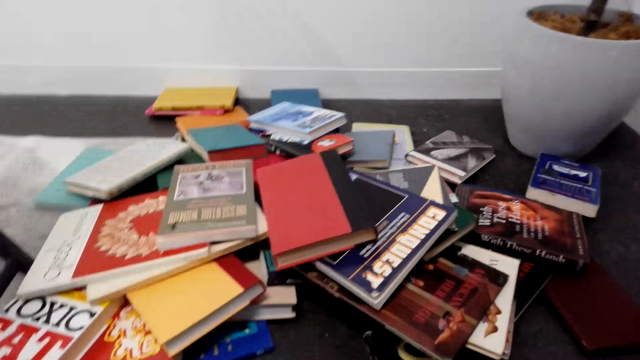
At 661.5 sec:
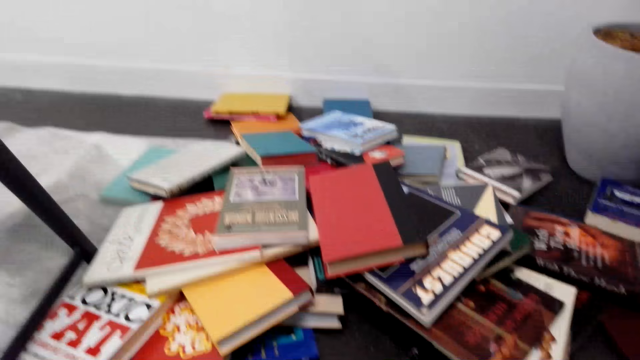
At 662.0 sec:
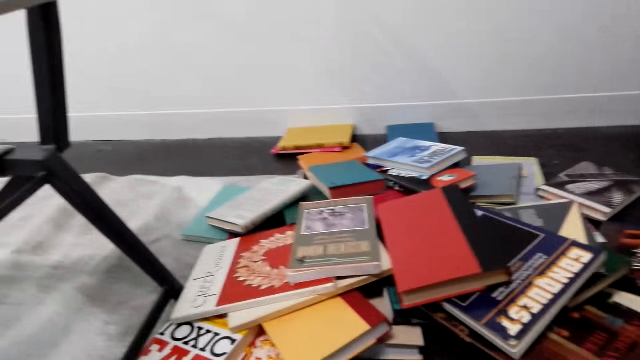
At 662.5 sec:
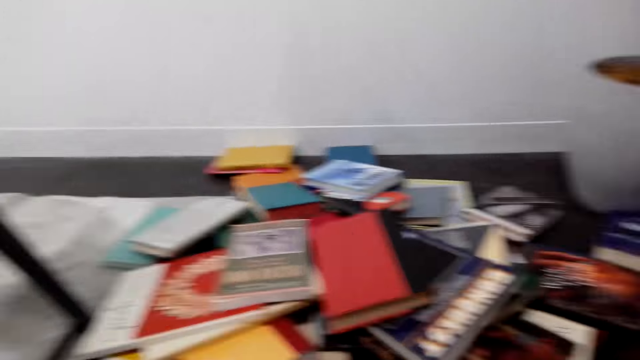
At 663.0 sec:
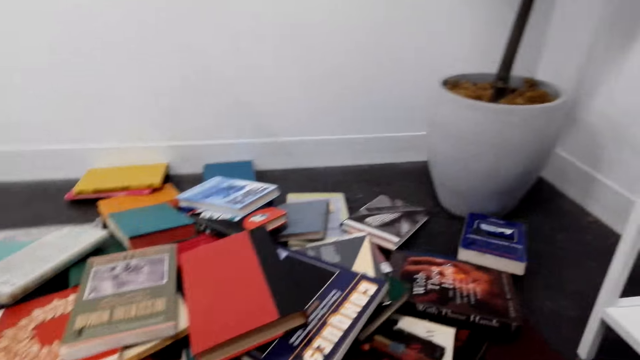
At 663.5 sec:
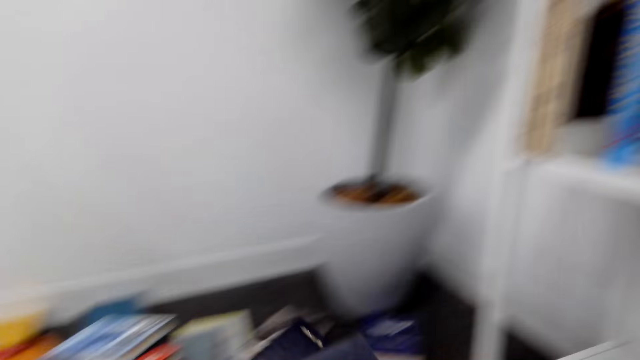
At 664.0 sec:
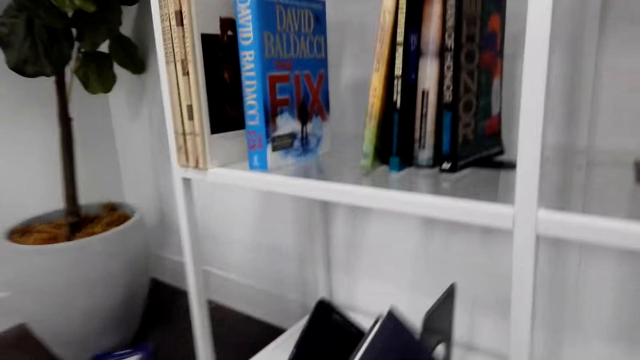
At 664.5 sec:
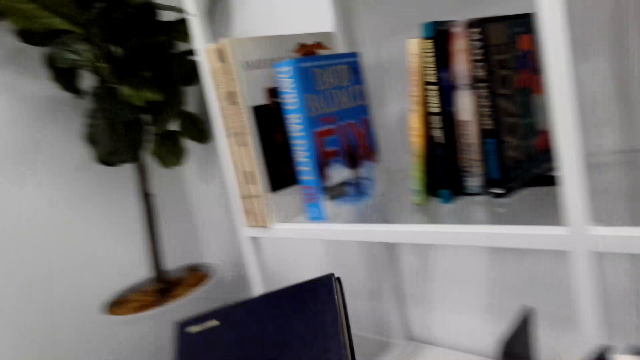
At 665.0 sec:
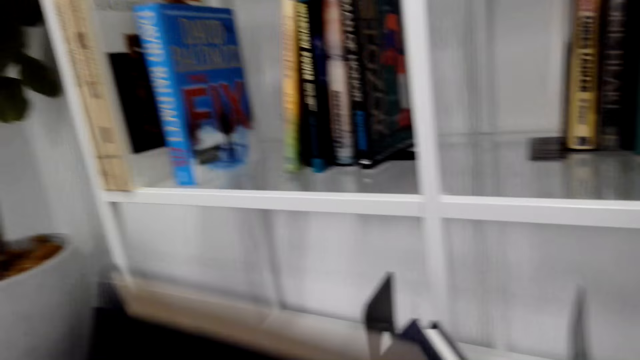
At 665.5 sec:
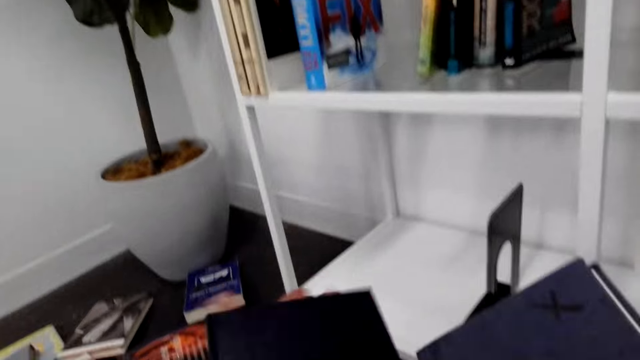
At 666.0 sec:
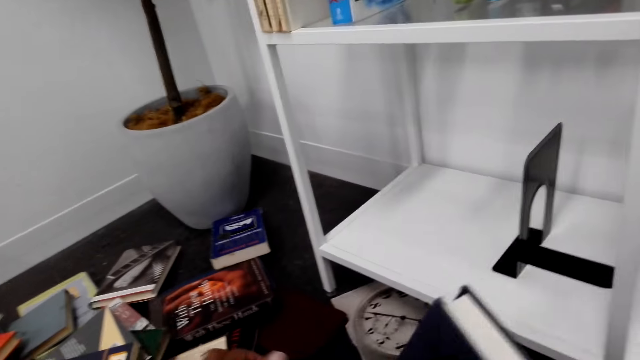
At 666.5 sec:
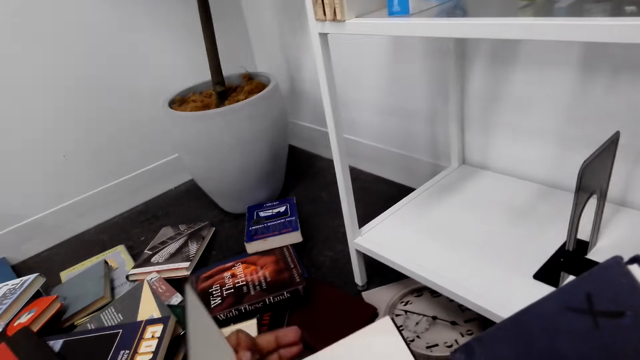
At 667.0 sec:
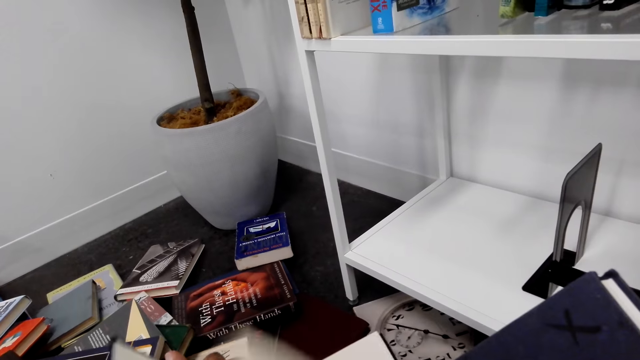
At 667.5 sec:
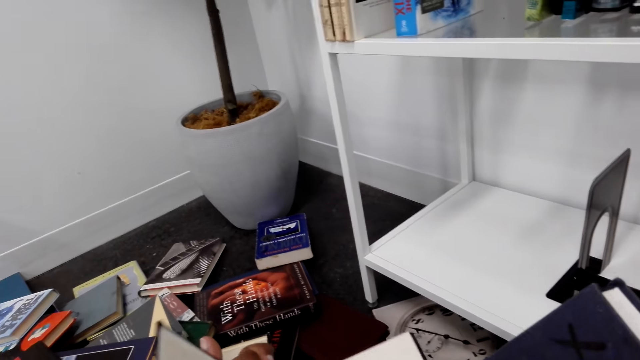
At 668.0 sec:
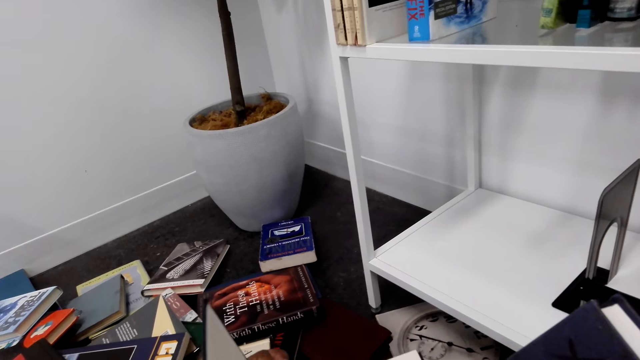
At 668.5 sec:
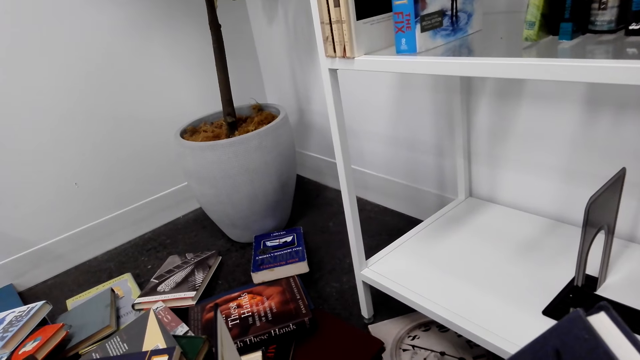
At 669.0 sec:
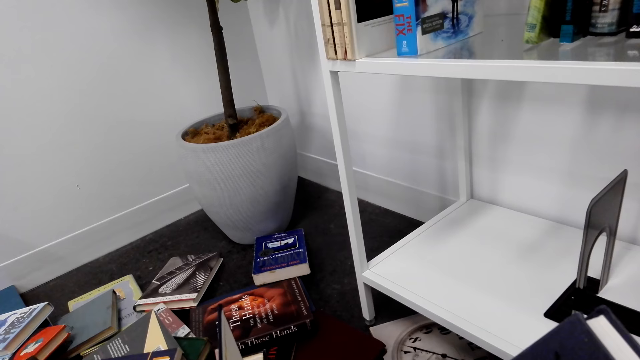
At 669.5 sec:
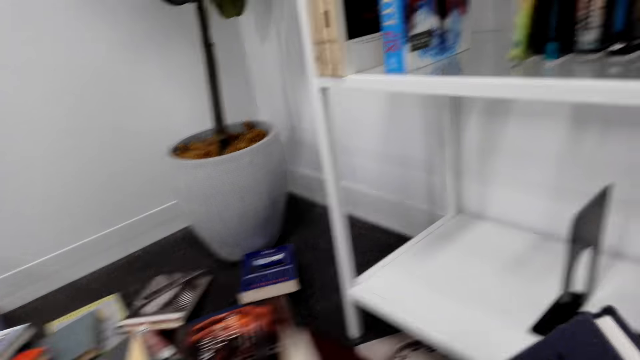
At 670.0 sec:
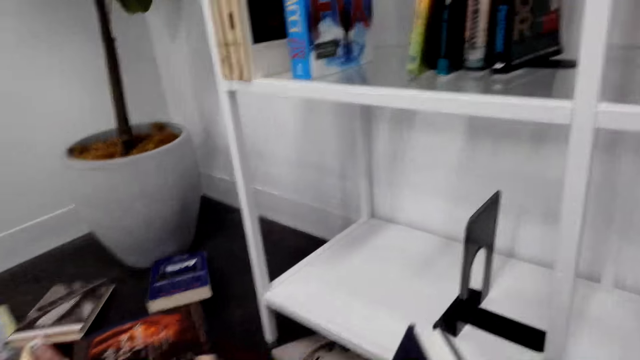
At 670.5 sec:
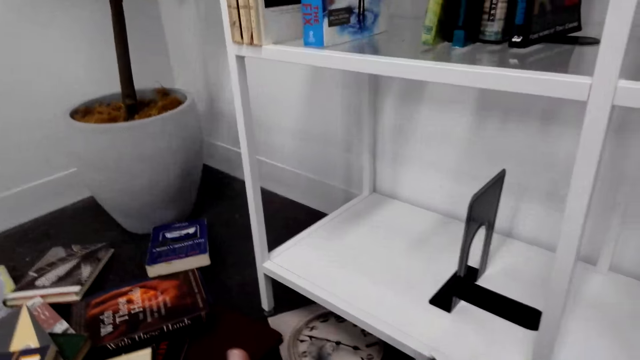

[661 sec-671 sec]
The camera wearer picks a book from the floor. They open the book. They flip the book.

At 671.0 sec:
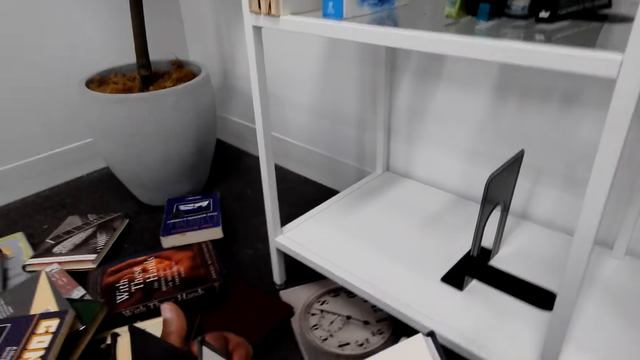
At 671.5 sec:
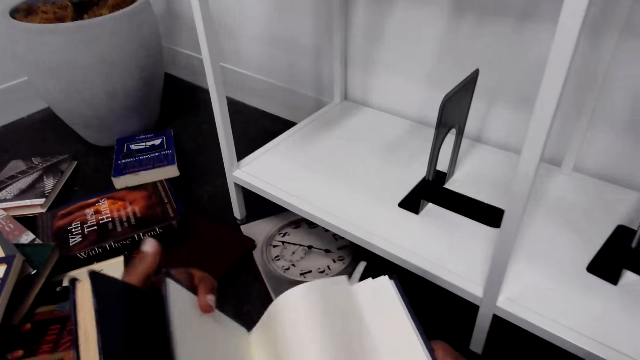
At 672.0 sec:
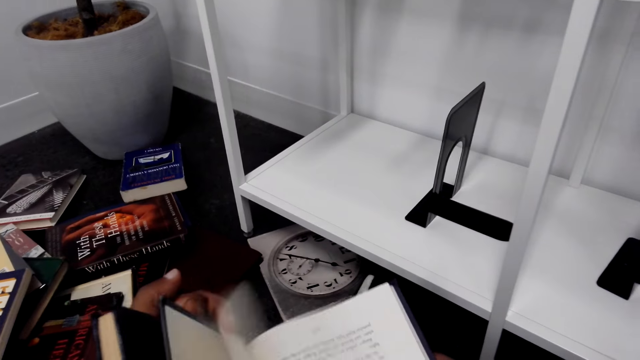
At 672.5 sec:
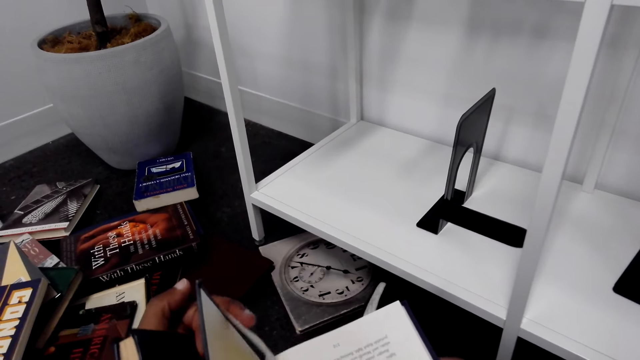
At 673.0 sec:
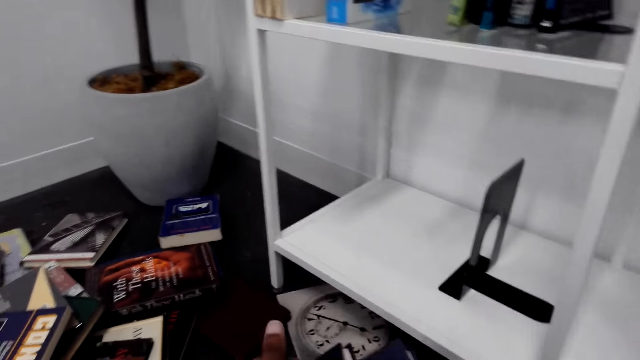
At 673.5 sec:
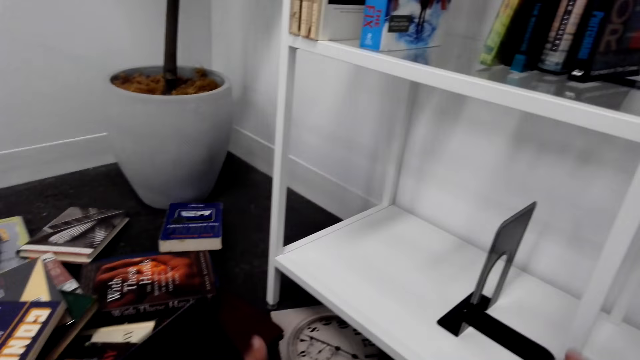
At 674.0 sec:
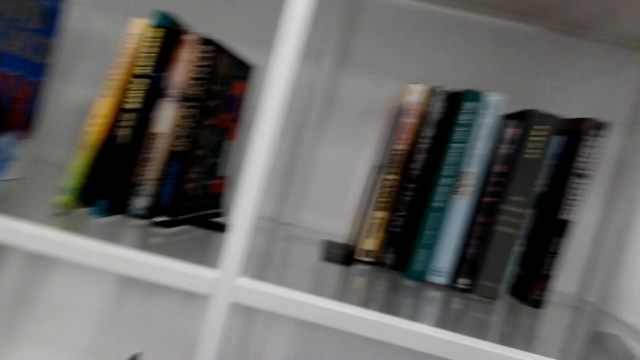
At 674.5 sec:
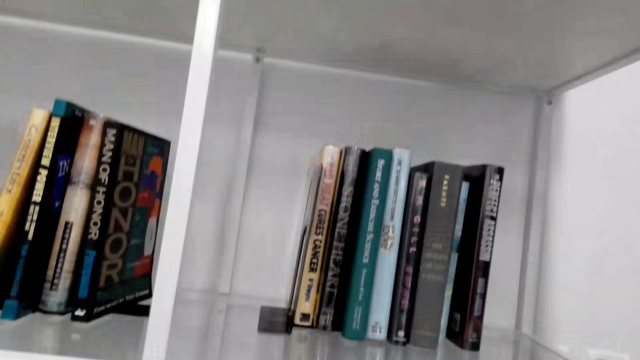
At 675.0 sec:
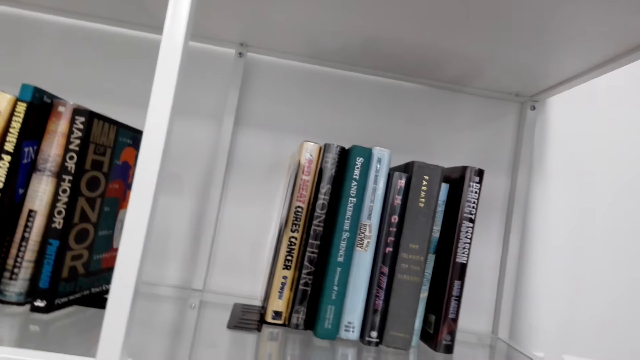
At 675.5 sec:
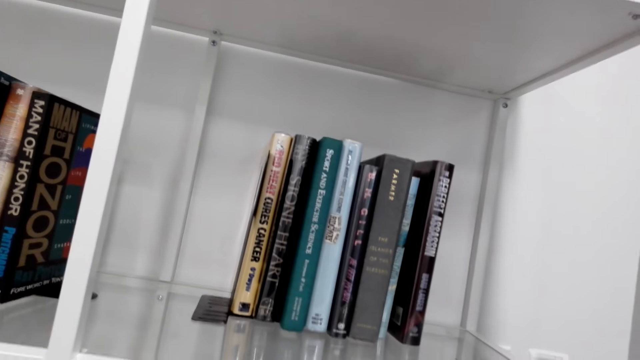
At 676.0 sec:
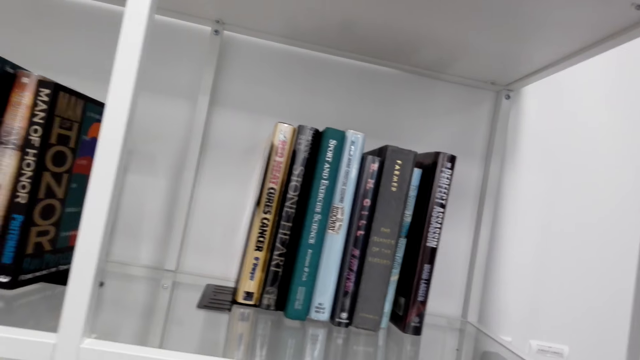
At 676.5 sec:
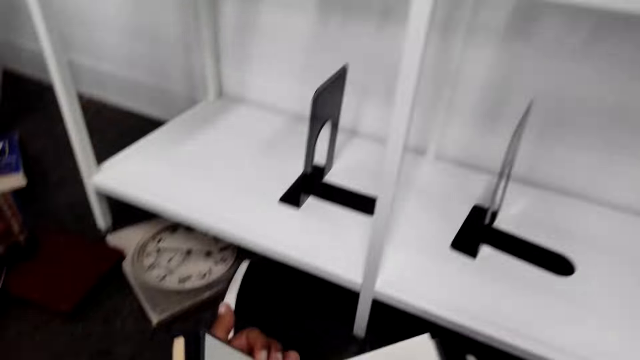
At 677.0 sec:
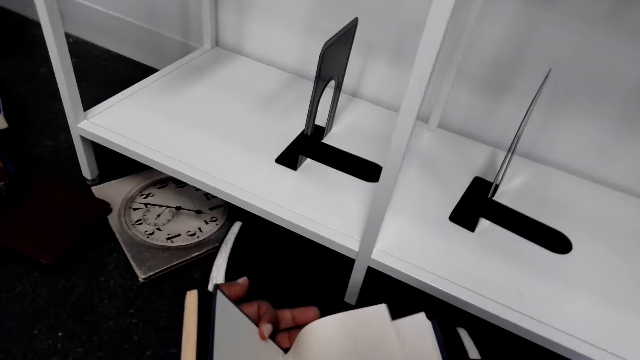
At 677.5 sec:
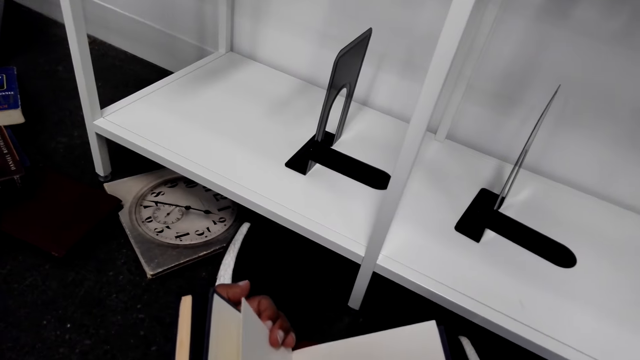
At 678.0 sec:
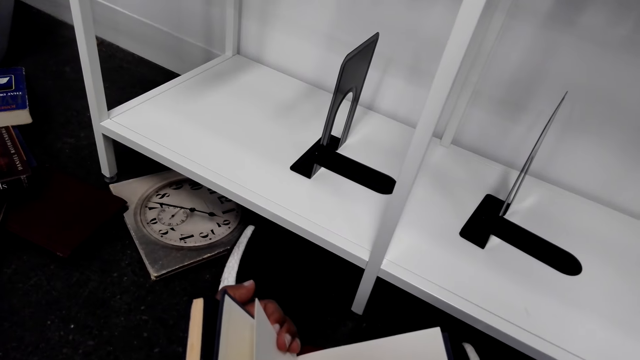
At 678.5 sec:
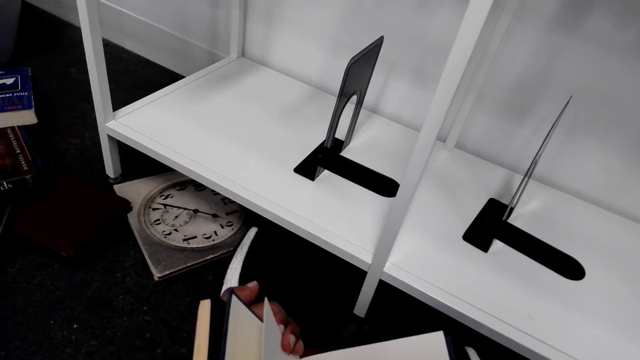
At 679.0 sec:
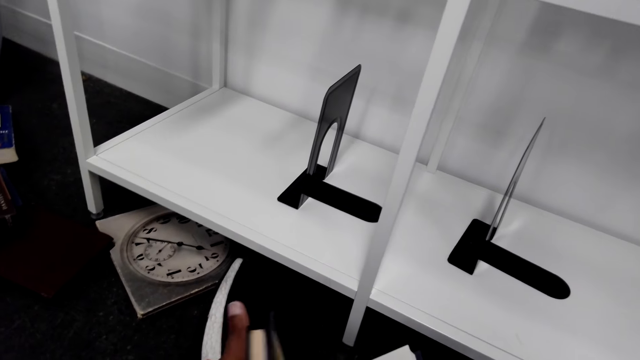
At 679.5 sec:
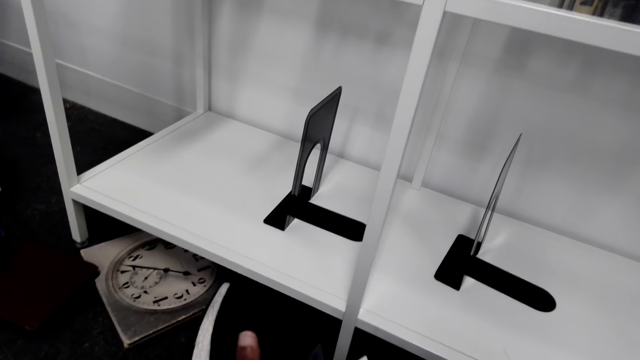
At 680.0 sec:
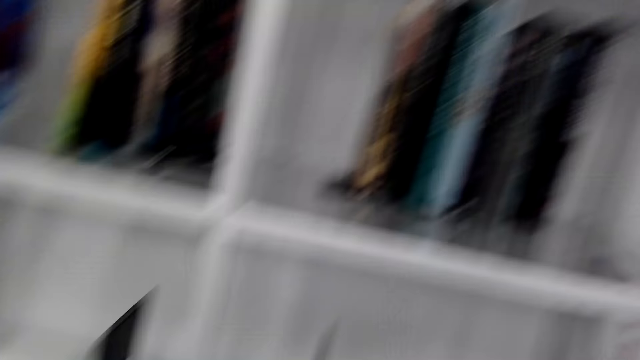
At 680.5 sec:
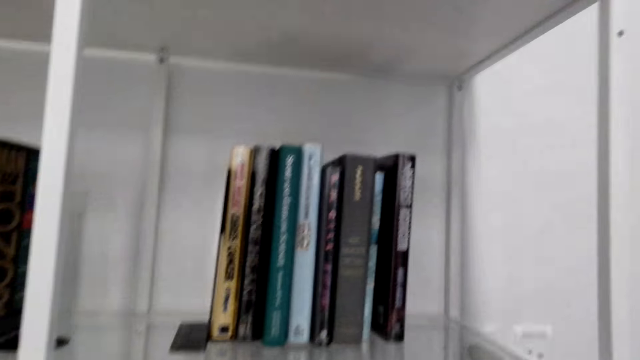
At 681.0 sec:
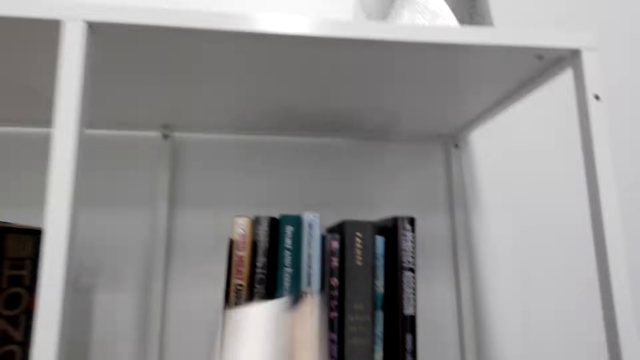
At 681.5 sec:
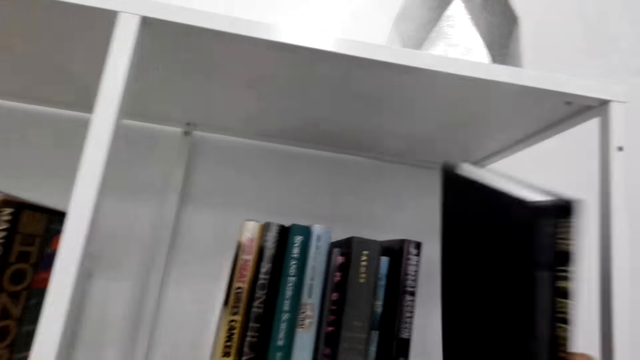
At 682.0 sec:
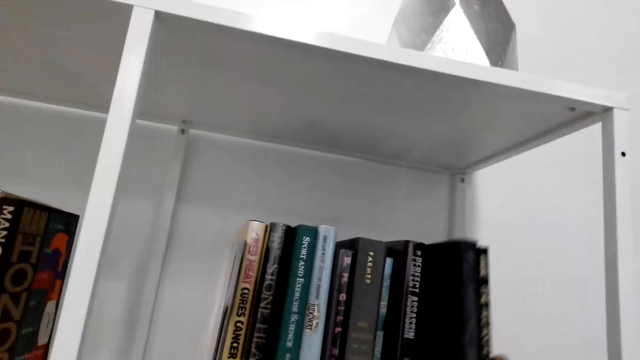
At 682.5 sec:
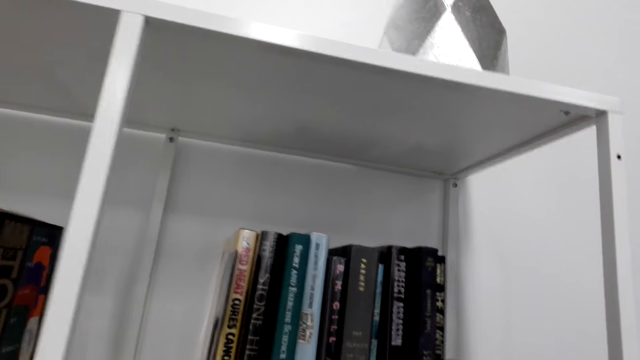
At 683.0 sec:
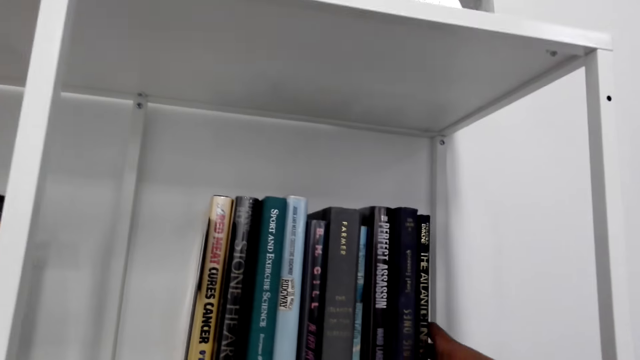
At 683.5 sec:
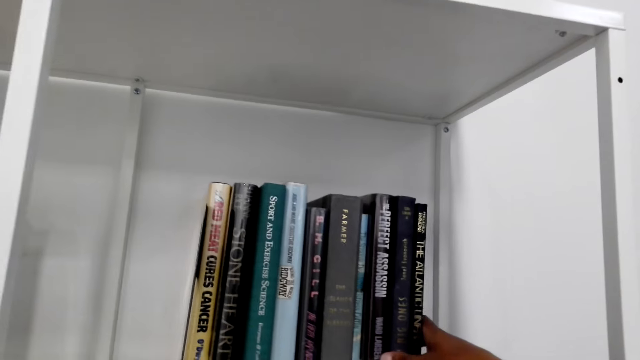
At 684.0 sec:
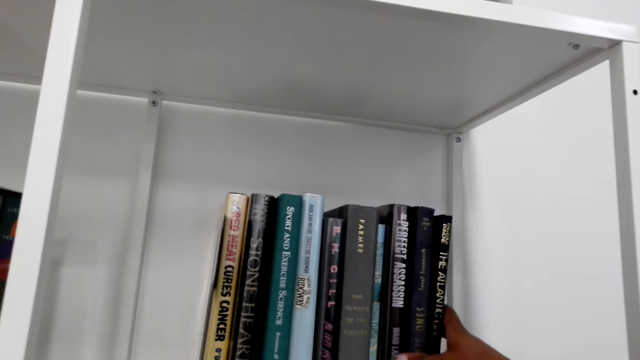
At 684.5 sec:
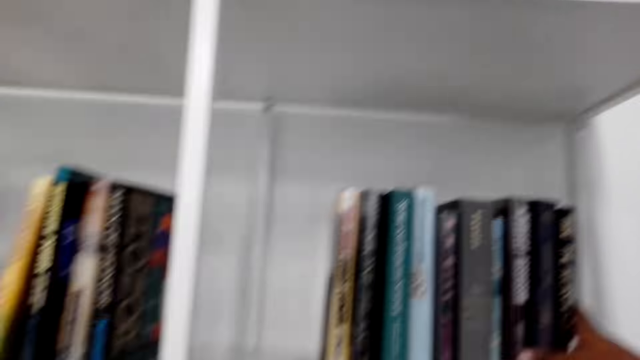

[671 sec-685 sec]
The camera wearer picks up the book from the floor. They open the book. They arrange the book on the bookshelf.
